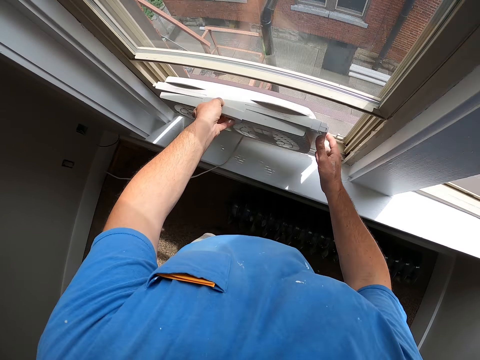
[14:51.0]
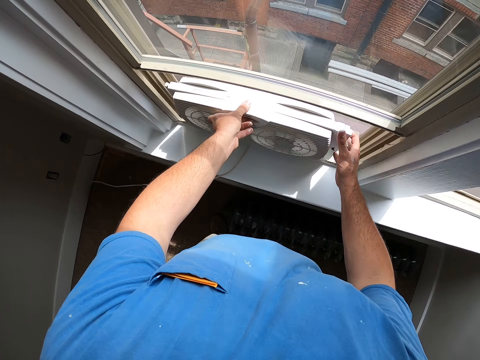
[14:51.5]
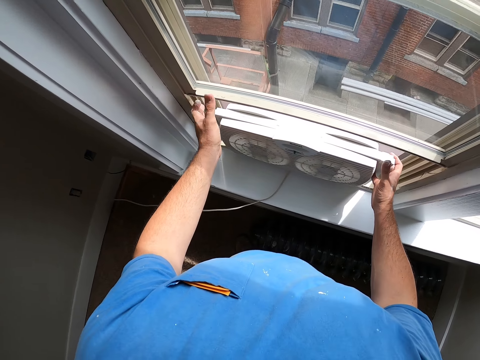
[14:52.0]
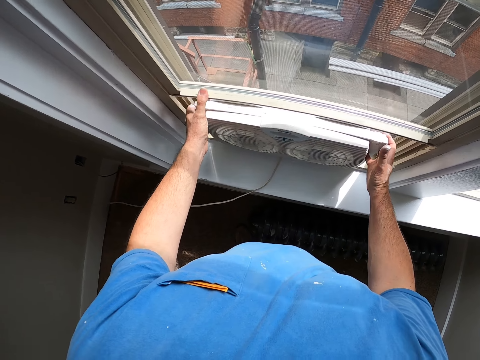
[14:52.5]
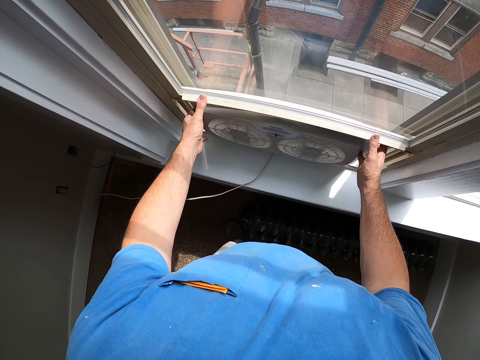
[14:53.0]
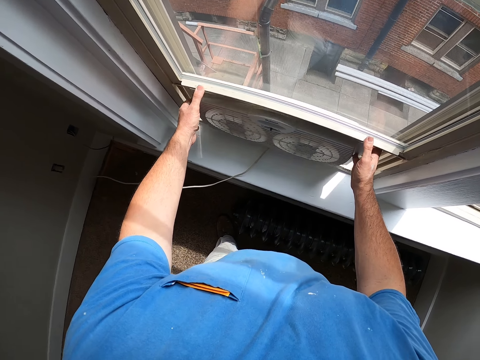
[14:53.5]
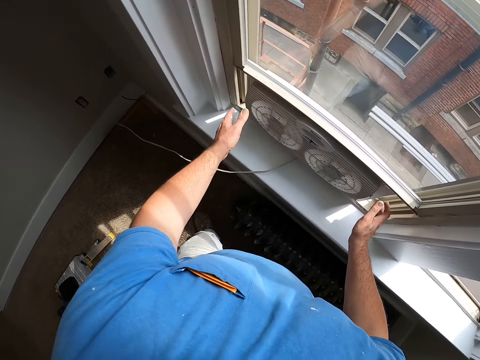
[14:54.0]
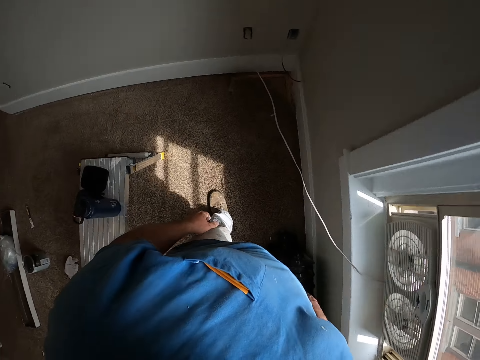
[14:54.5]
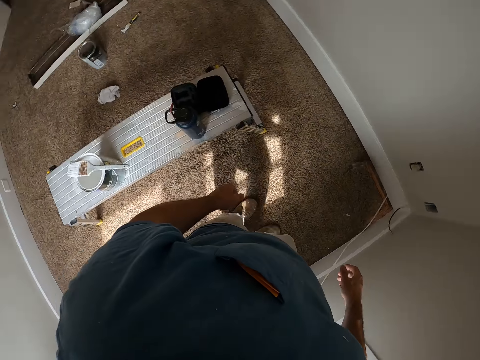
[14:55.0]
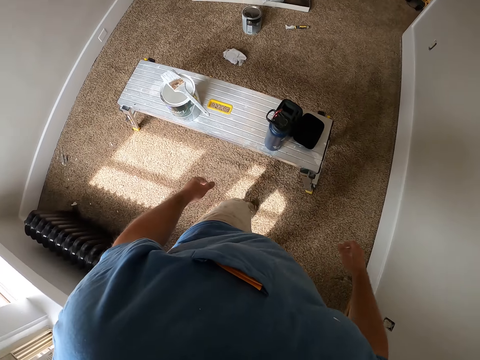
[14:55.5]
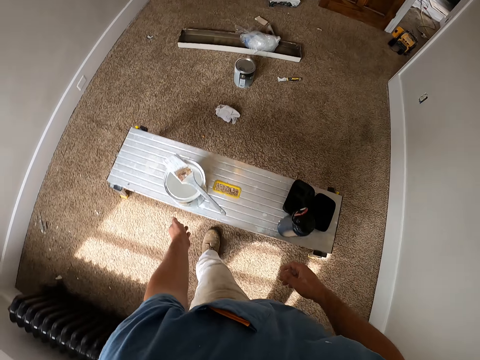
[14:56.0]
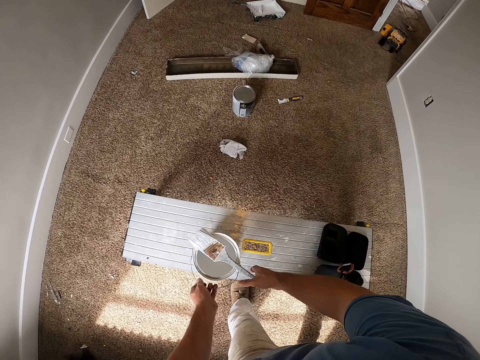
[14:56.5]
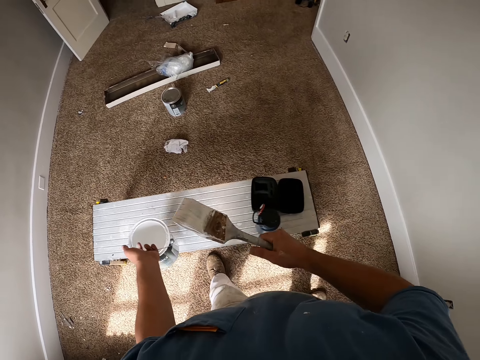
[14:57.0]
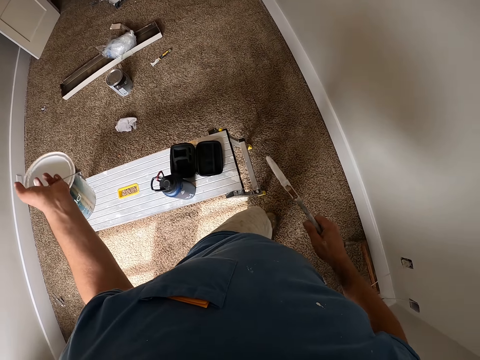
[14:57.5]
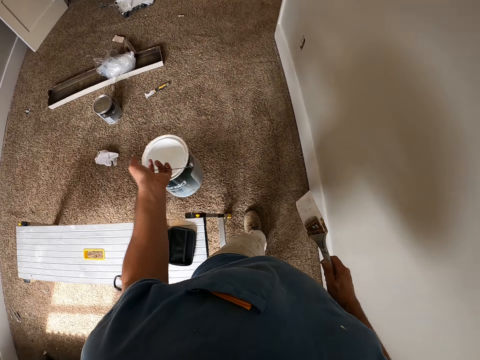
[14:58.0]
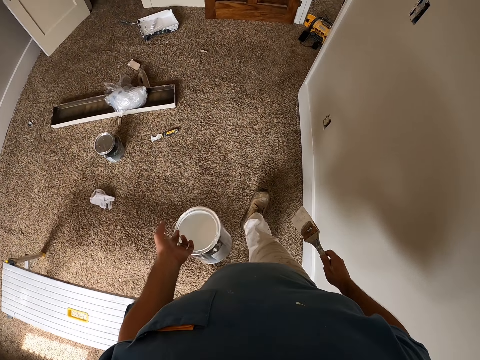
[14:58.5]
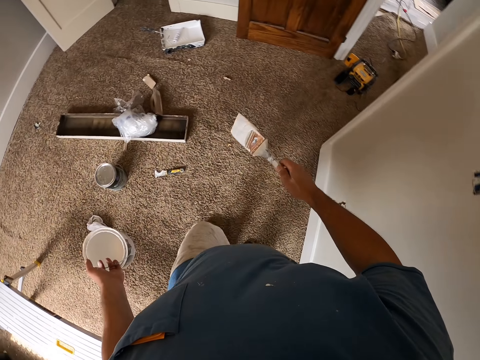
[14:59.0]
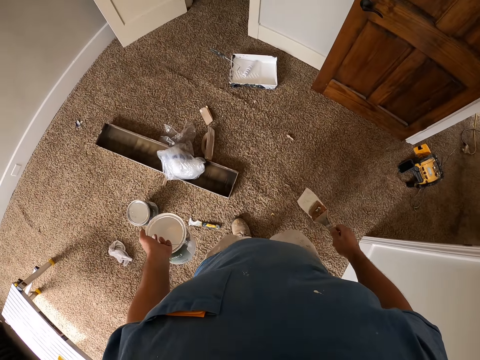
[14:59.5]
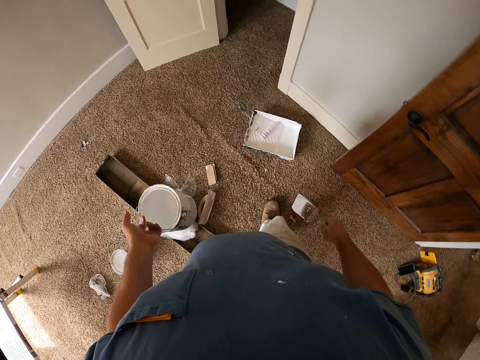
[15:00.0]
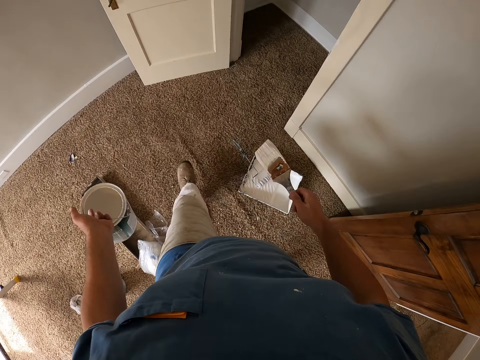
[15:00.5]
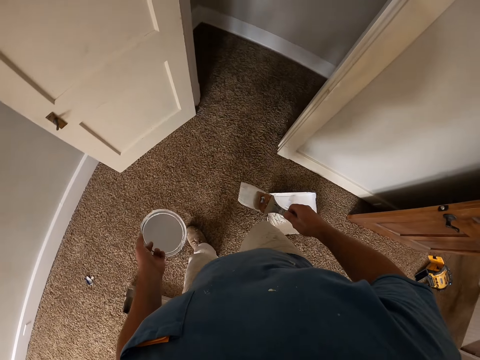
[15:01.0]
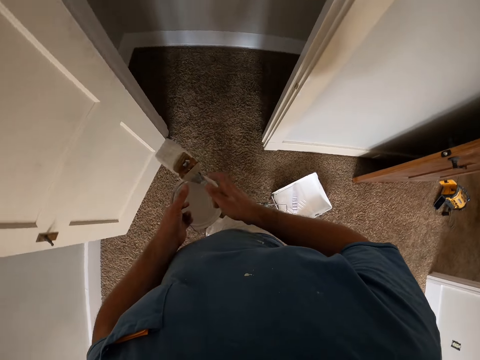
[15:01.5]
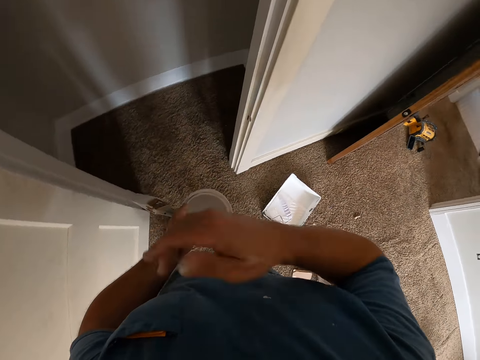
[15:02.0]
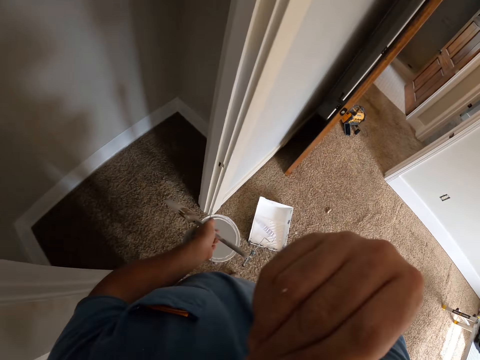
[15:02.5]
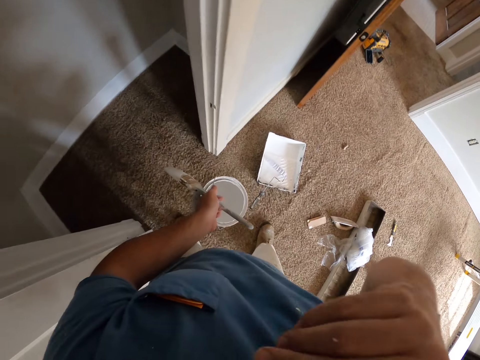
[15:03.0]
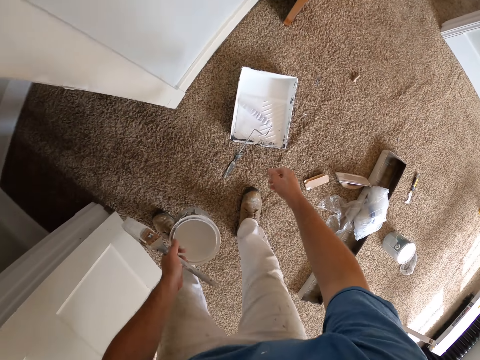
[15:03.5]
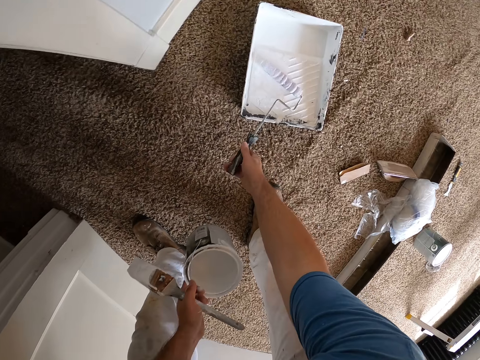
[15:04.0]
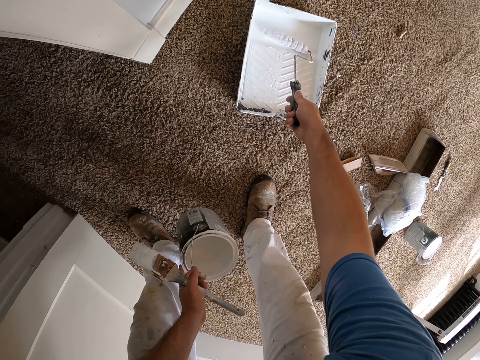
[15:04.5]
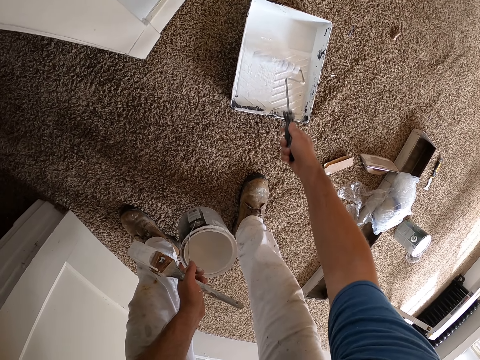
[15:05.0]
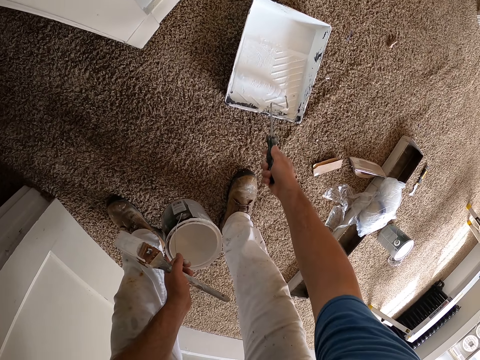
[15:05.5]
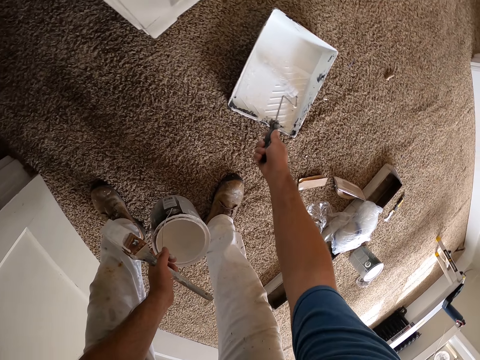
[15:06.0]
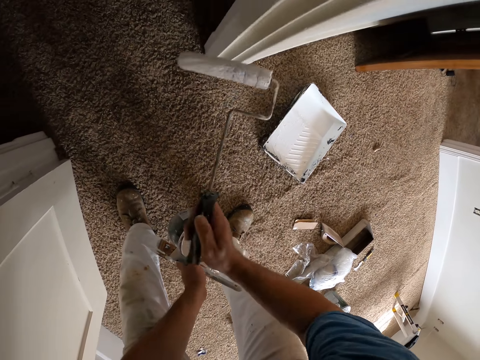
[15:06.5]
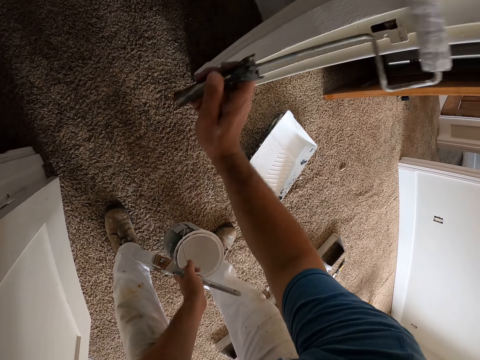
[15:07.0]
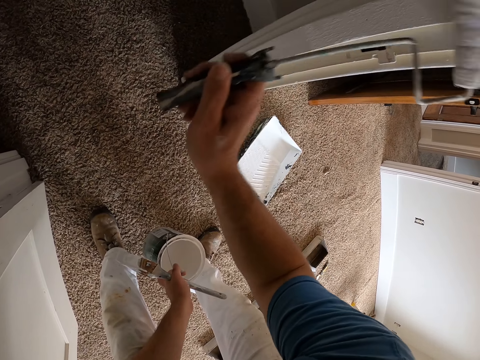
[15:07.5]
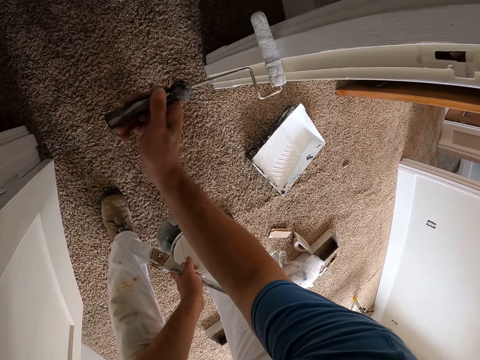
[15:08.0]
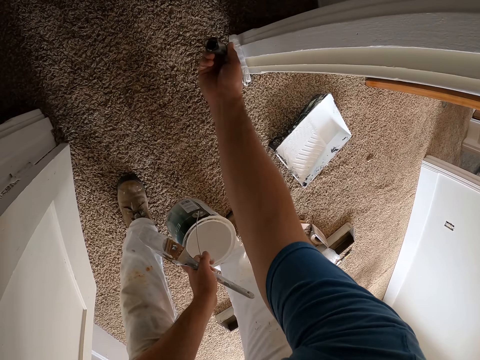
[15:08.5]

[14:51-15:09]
The camera wearer turns the air conditioner. He puts the window fan back in the window. He closes the window back with both hands. He turns around. He picks up the paintbrush with his right hand. He picks up the paint can from the bench with his left hand. He walks away from the bench. He carries the paintbrush and the paint can. He stops in front of the doorpost. He touches the face. He holds the paint roller brush in the paint on the floor. He picks up the paint roller. He applies paint on the paint roller. He moves the paint roller brush in the paint. He paints the doorpost with the paint roller brush.

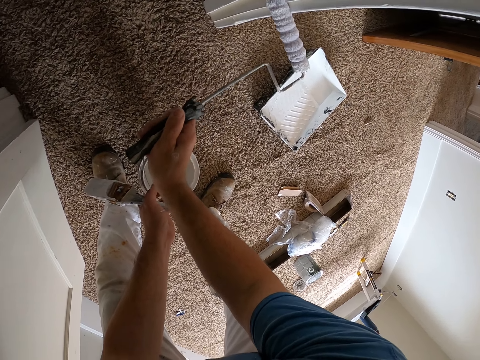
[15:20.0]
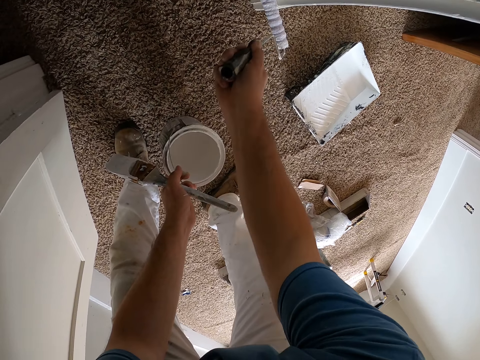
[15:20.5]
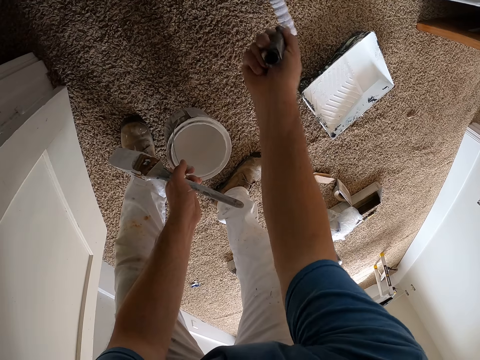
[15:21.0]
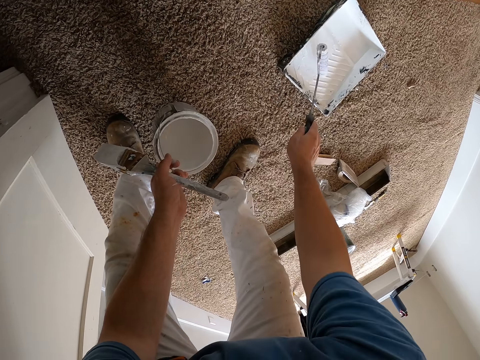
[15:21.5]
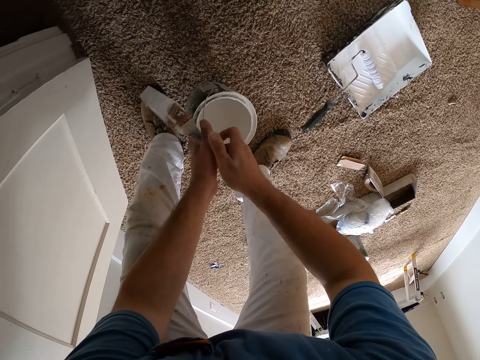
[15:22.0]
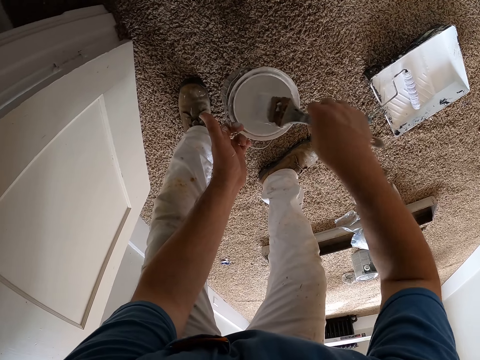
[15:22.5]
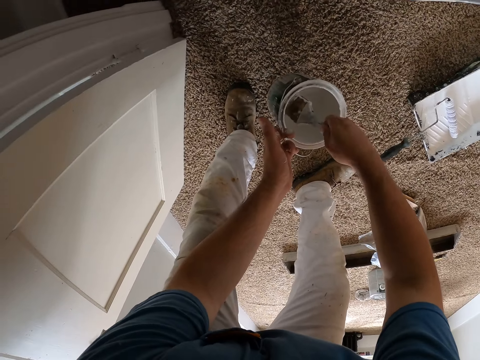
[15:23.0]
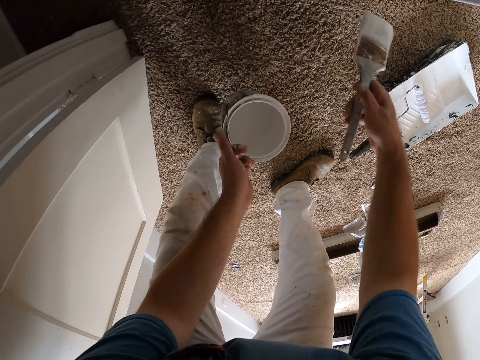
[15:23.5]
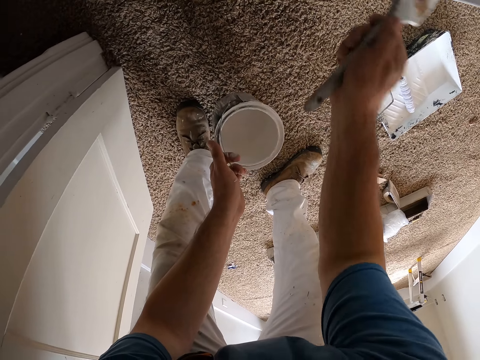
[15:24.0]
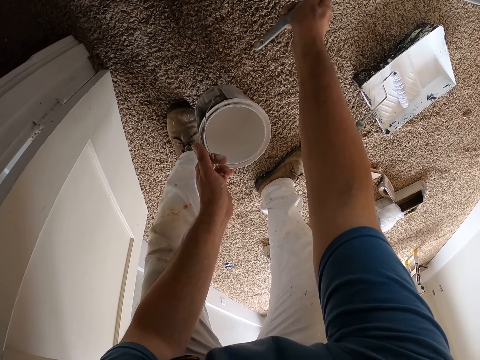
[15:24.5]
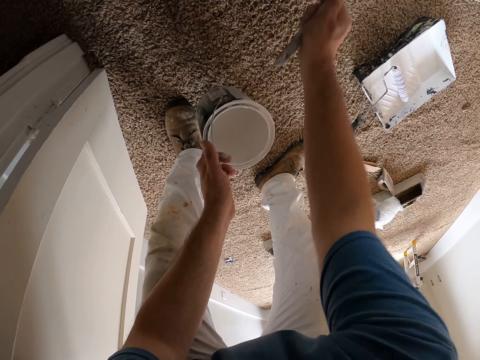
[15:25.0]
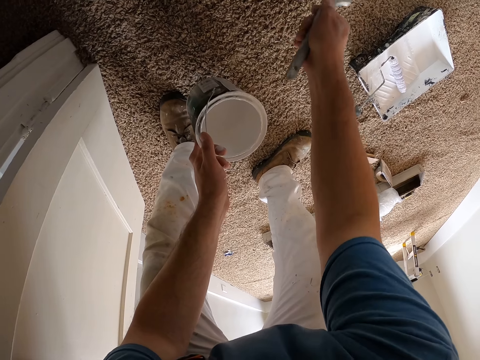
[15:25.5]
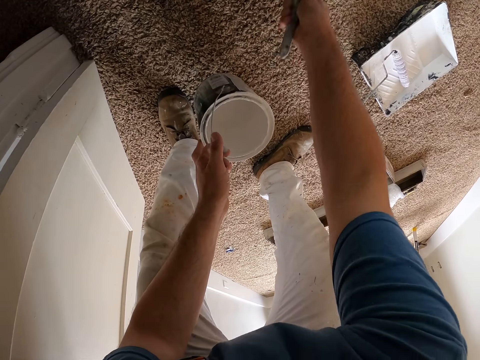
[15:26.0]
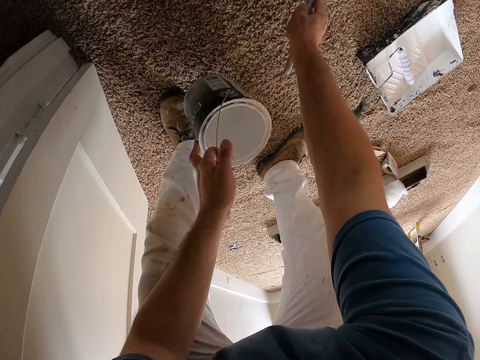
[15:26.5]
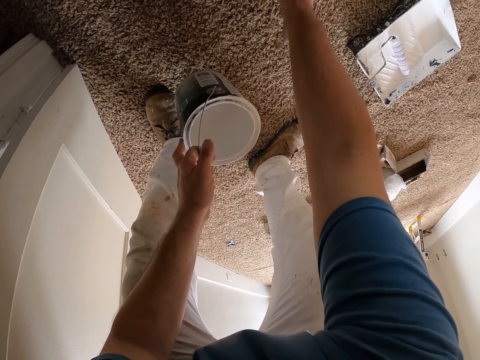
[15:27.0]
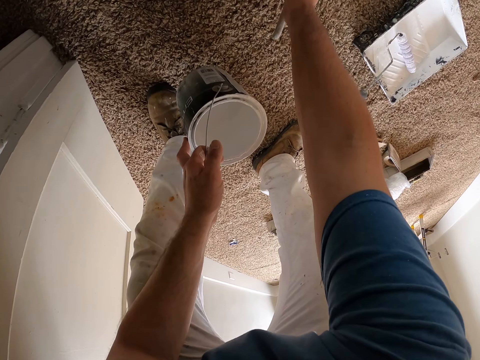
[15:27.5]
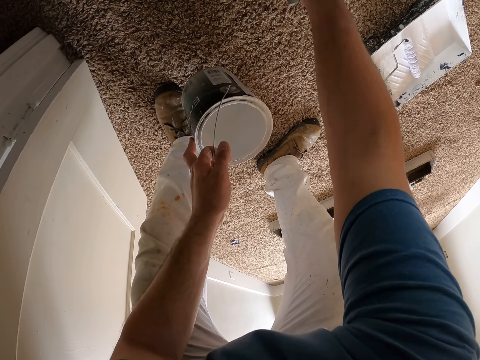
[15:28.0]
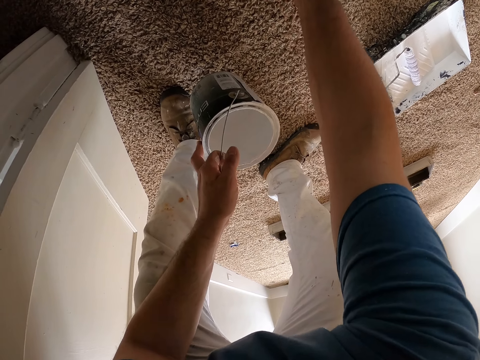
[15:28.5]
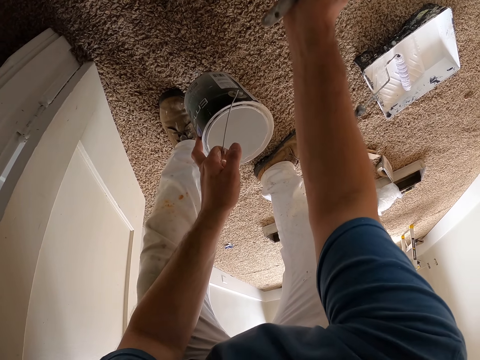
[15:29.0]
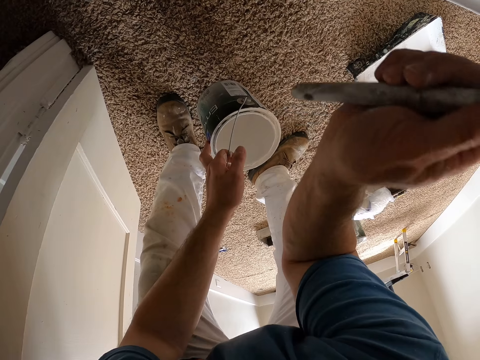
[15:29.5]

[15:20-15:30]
The camera wearer drops the paint roller brush inside the paint. He passes the paintbrush from his left hand to his right hand. He dips the paintbrush inside the paint on his left hand. He paints the doorpost with the paintbrush in his right hand.
